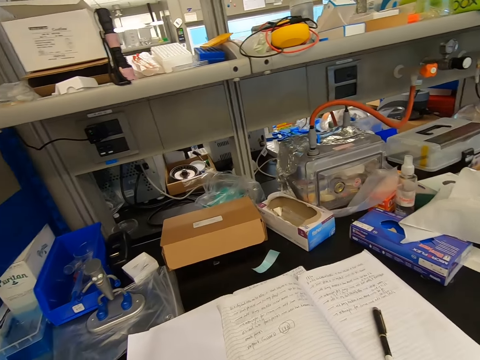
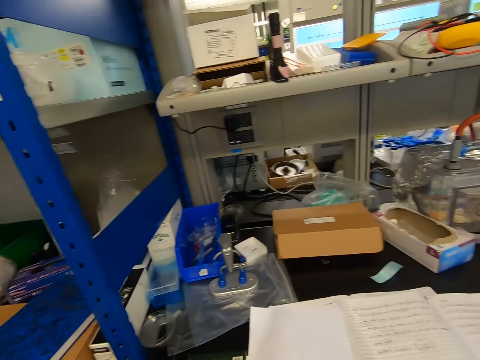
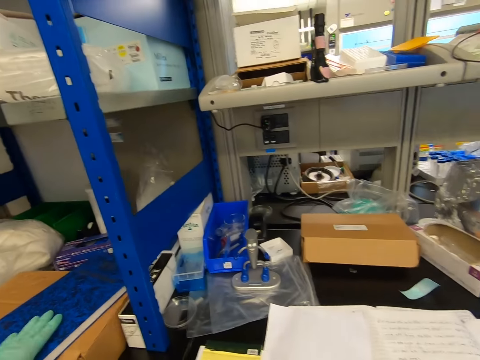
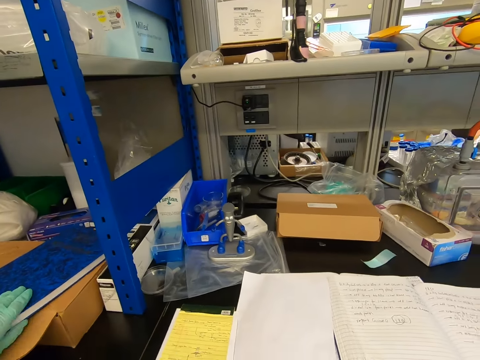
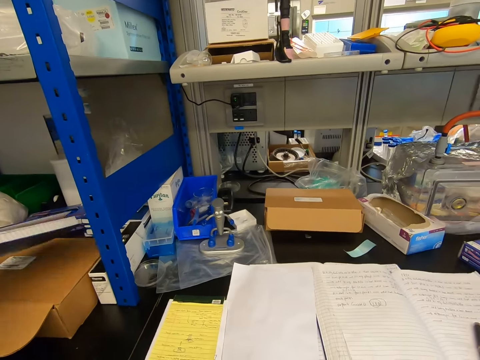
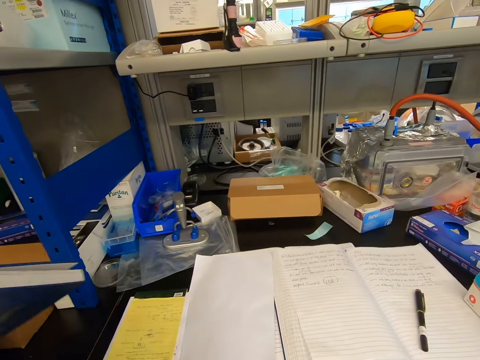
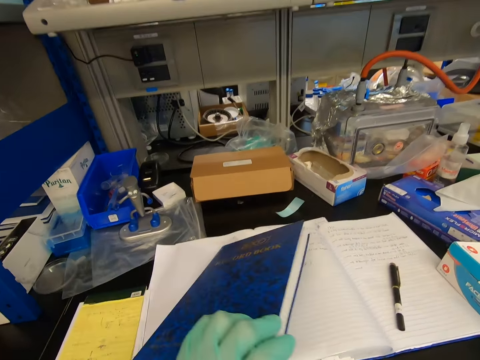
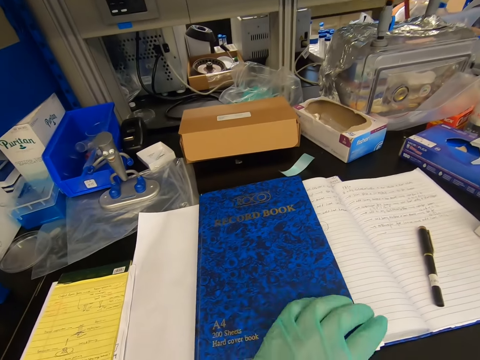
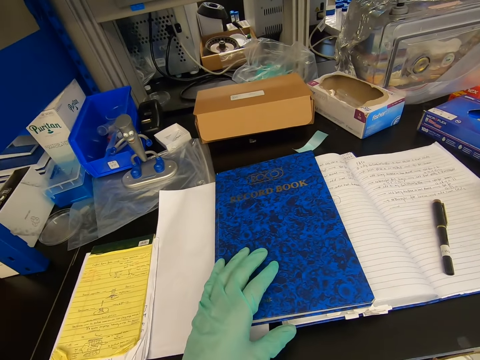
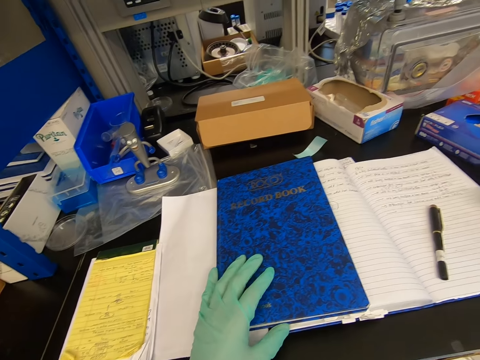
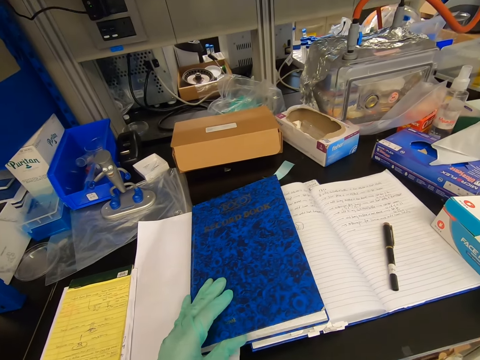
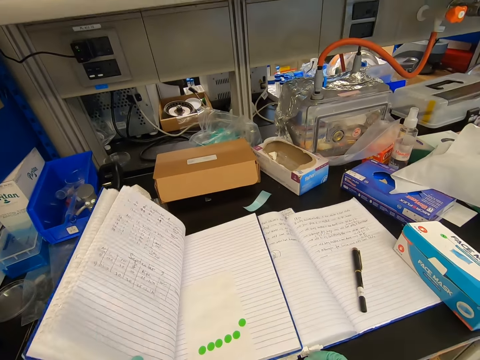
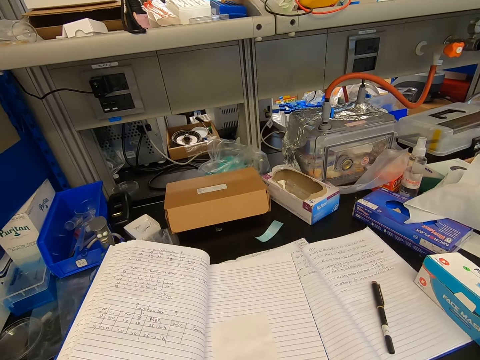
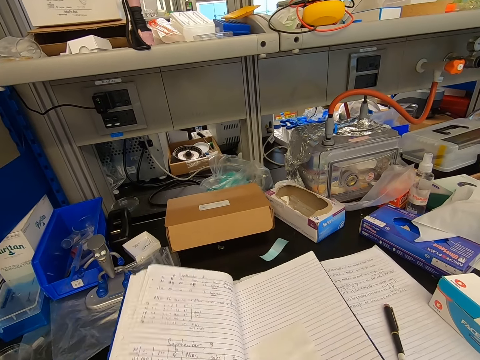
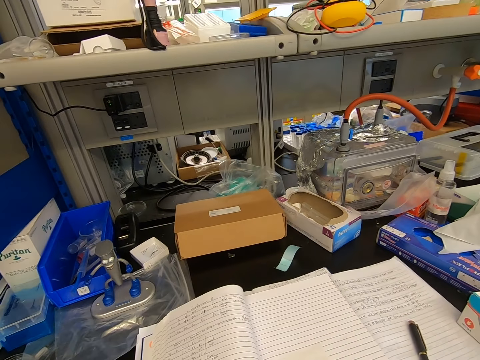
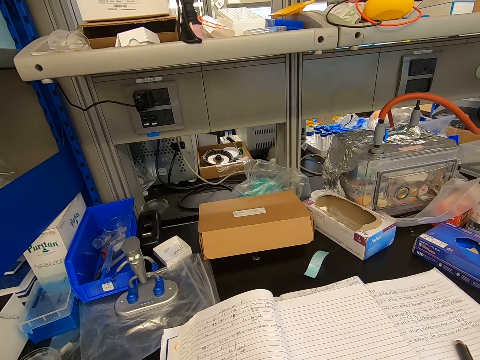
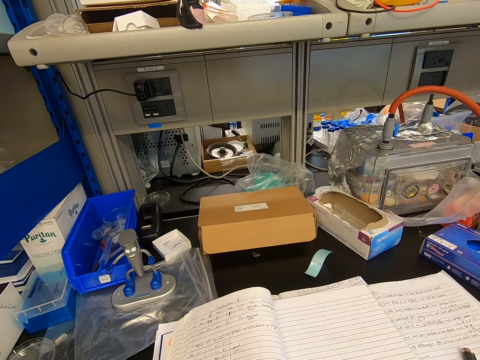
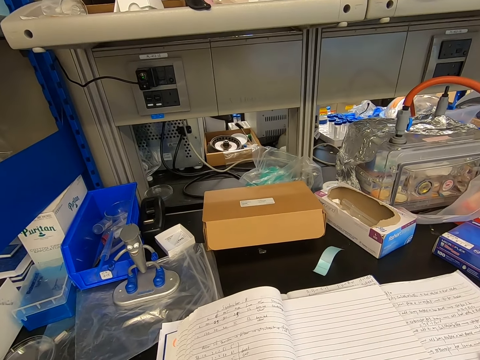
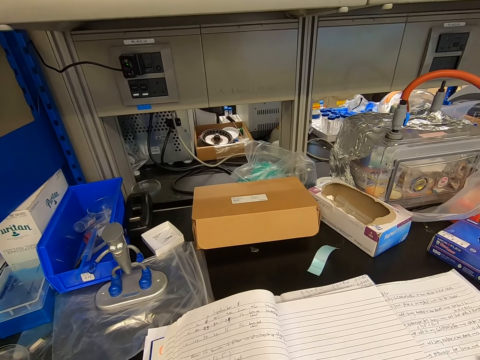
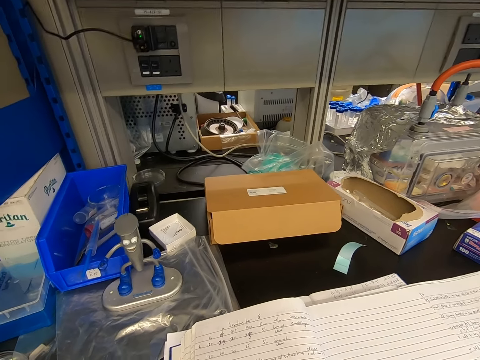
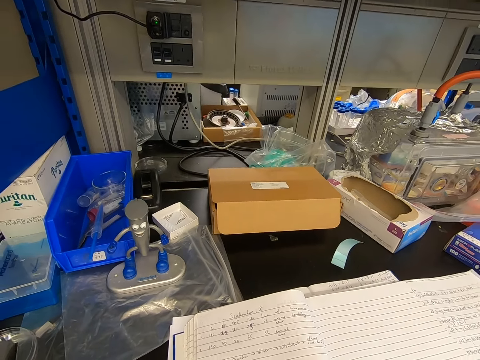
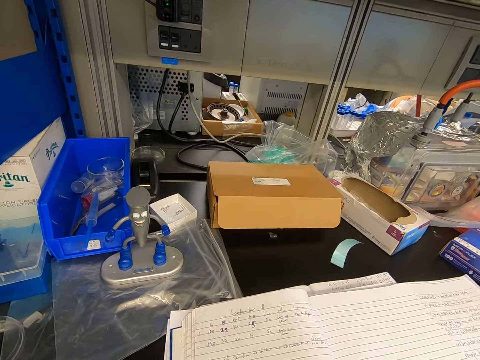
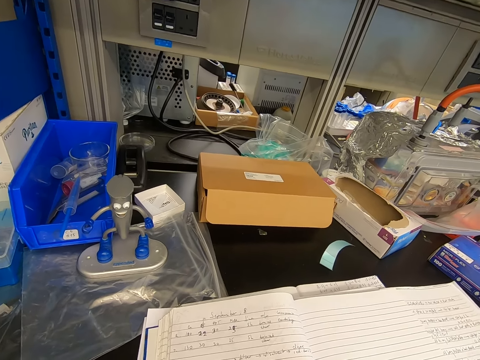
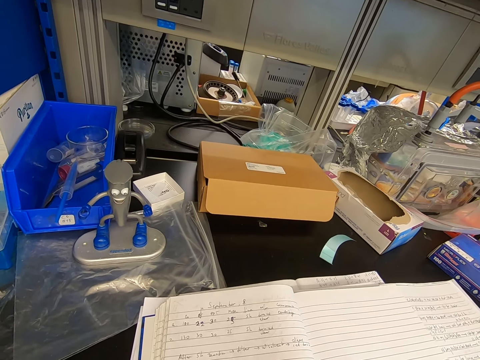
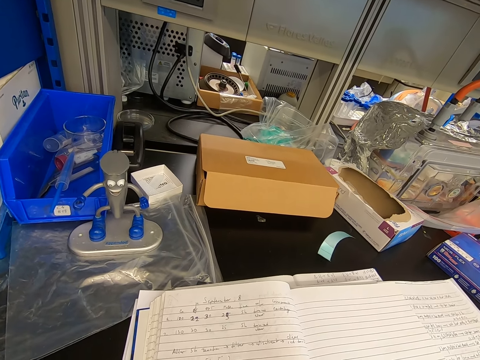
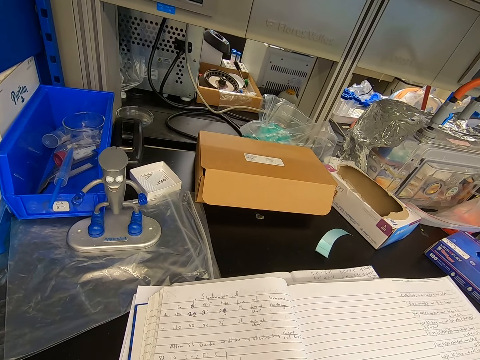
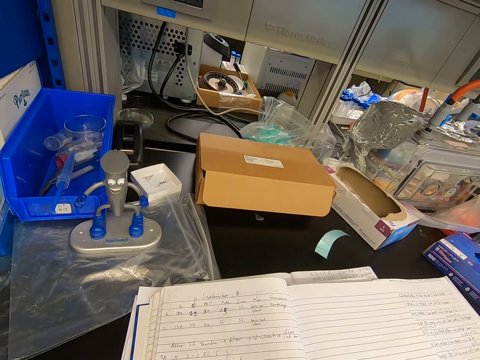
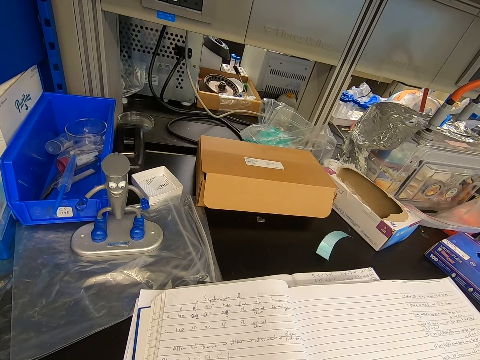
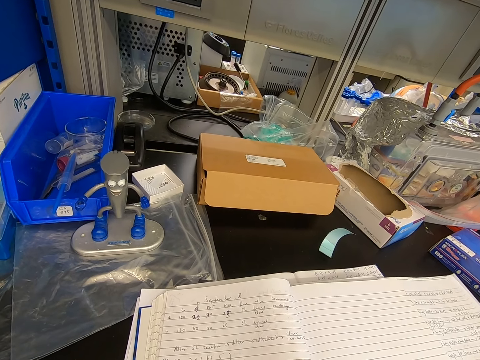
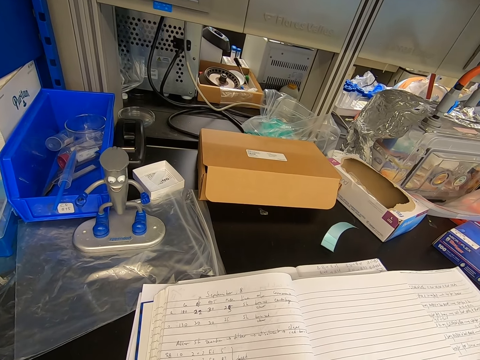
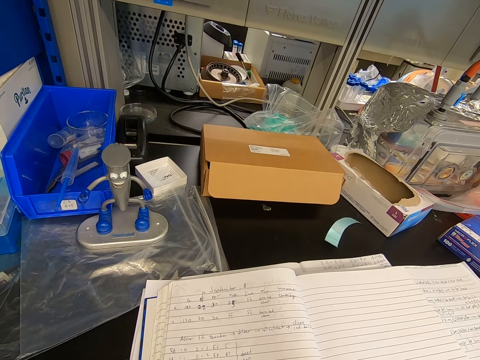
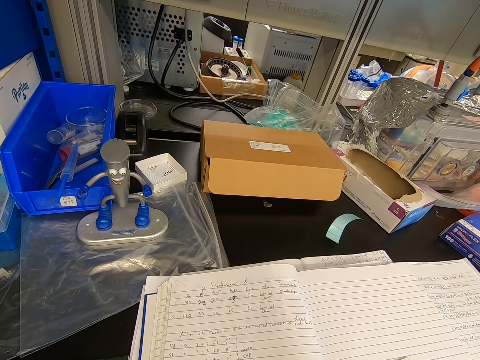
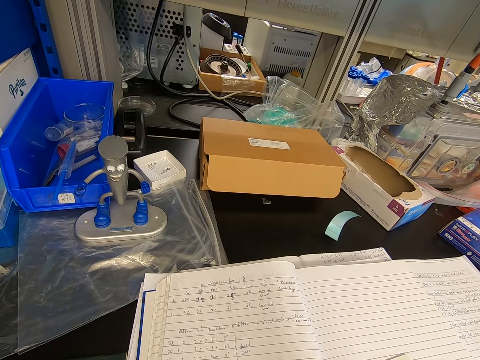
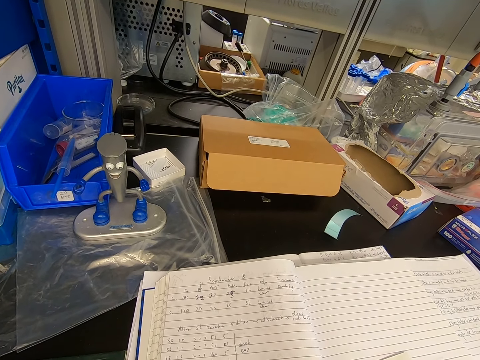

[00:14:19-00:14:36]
The camera wearer walks in the laboratory. They pick up a book, put the book on the table, and open the book on the table. They read the book in the laboratory.

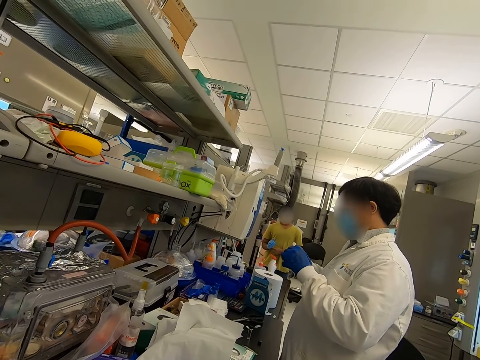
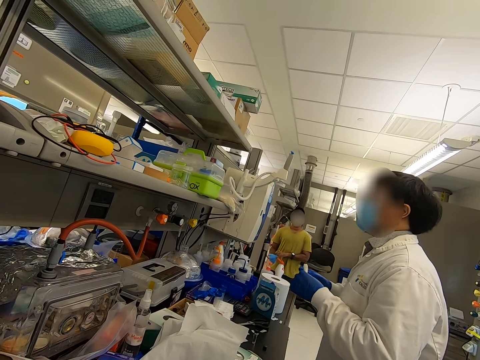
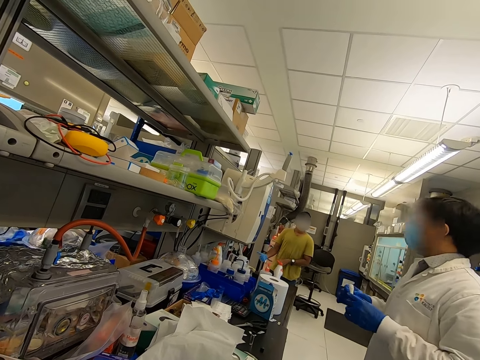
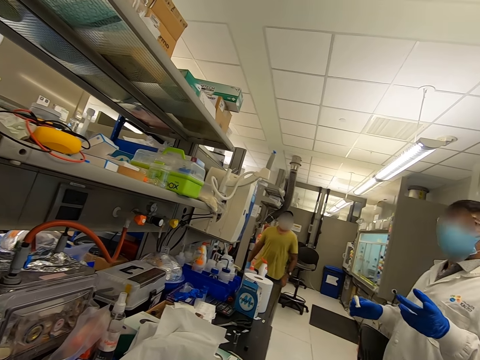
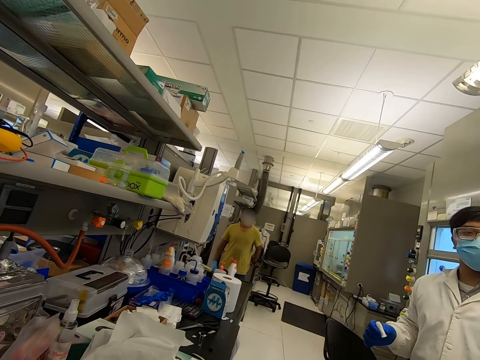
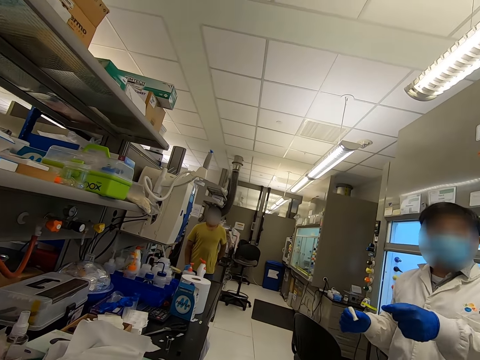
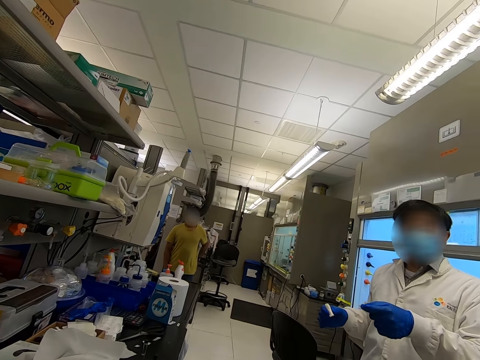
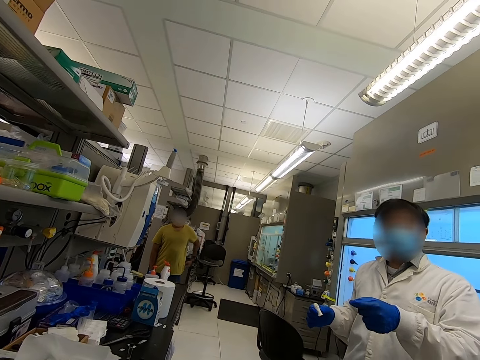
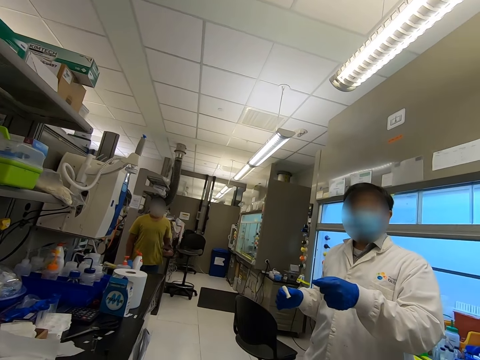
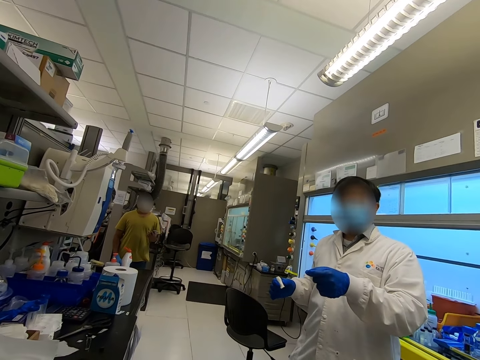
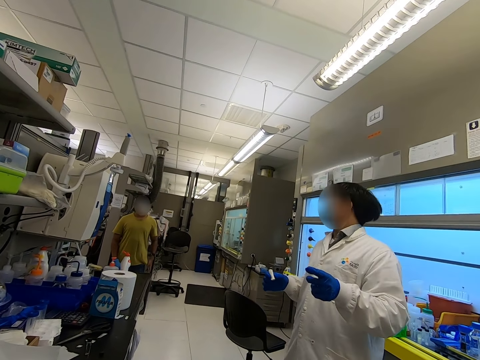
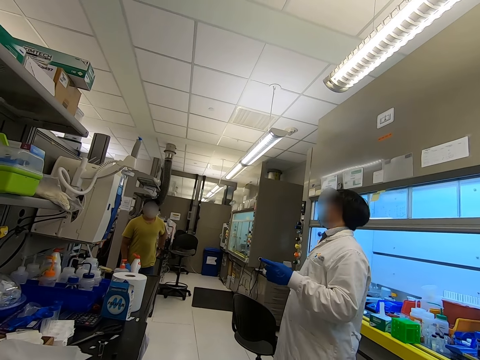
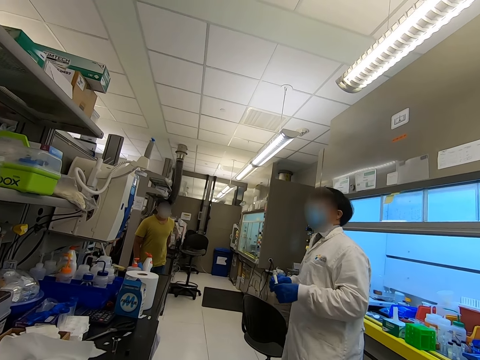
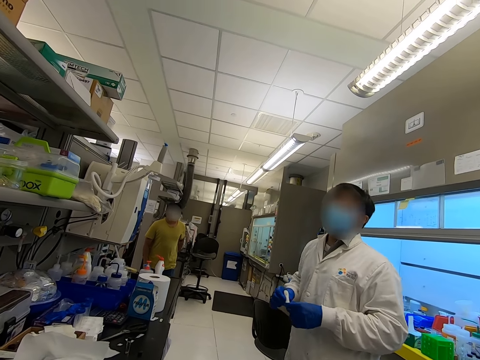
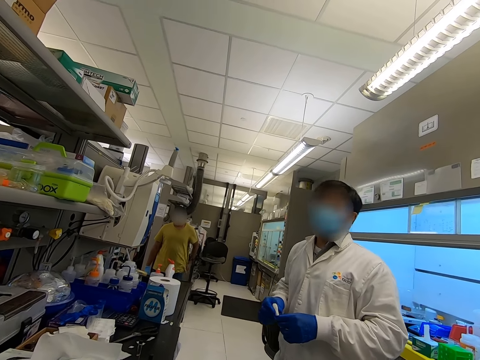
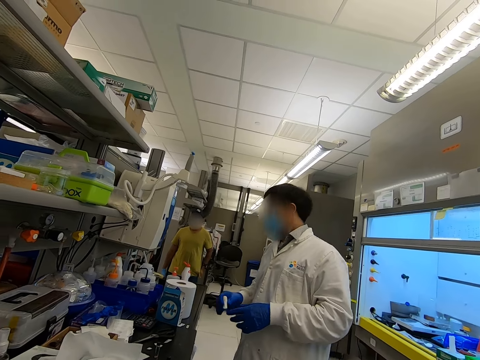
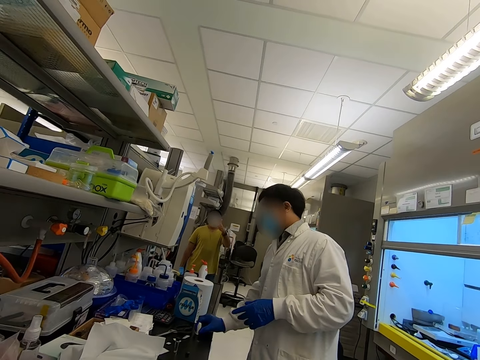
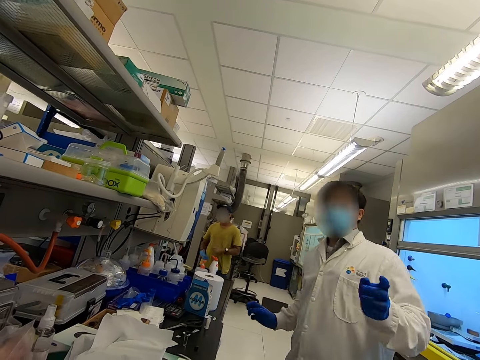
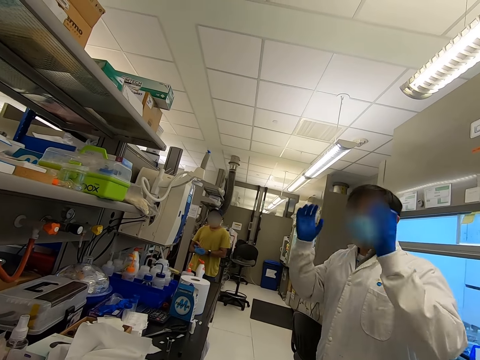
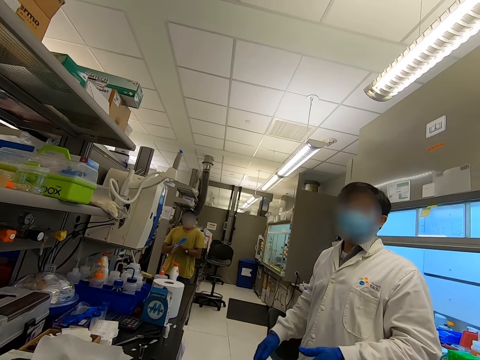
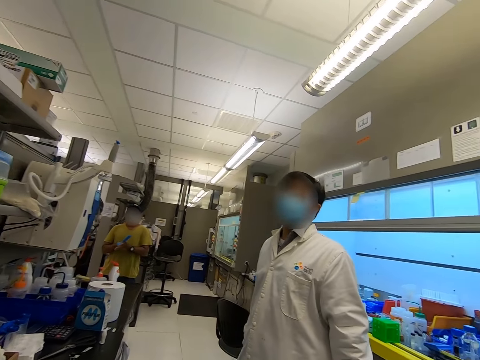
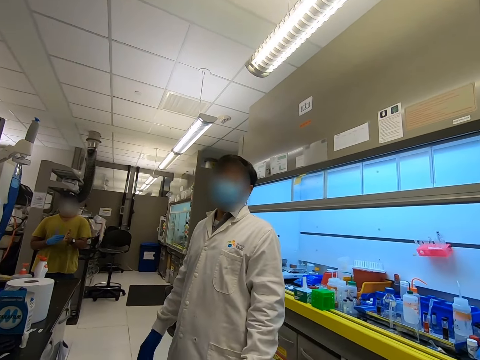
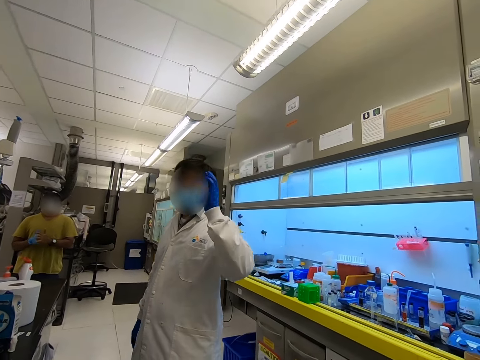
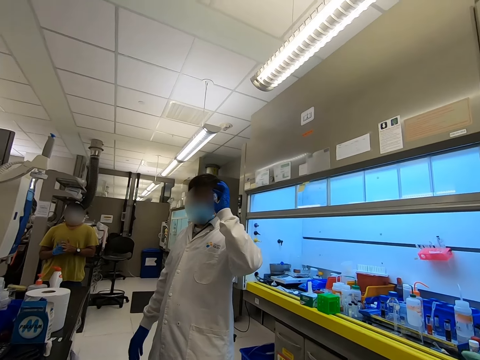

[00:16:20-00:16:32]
The camera wearer moves a hand in the room. They look around the room.
